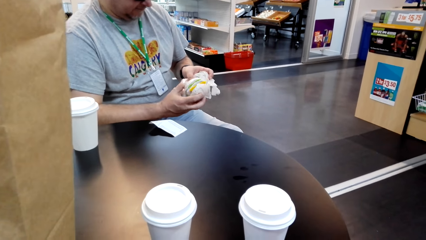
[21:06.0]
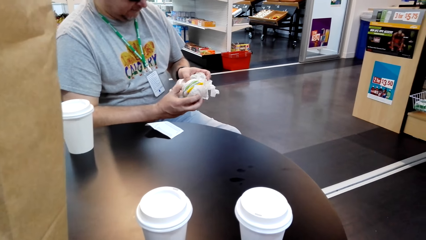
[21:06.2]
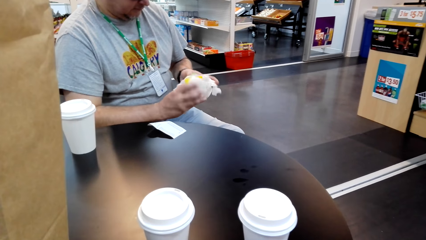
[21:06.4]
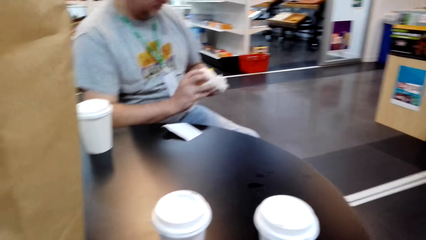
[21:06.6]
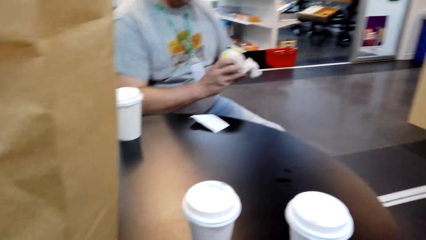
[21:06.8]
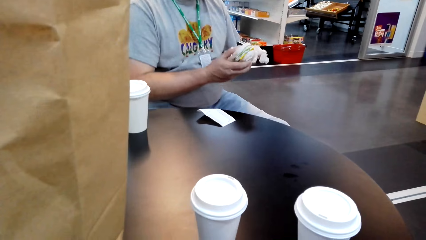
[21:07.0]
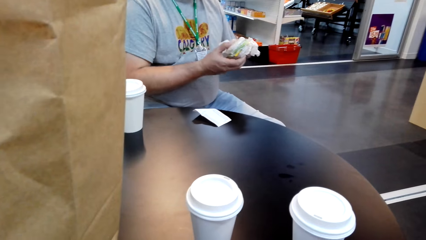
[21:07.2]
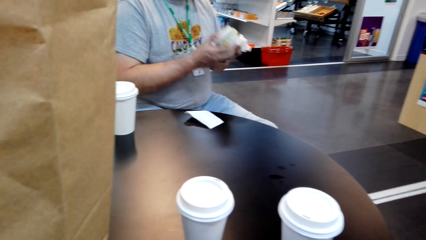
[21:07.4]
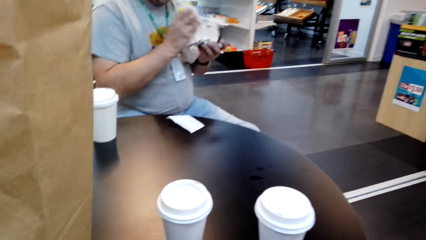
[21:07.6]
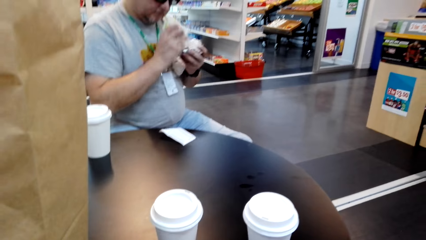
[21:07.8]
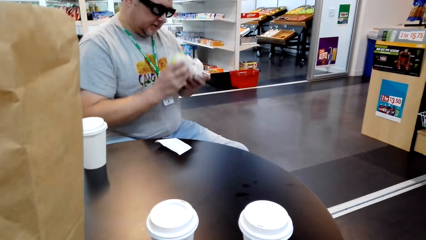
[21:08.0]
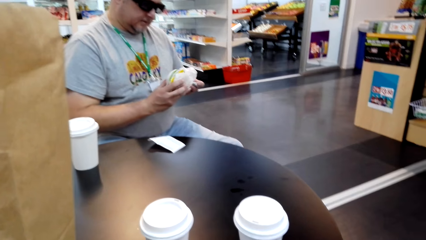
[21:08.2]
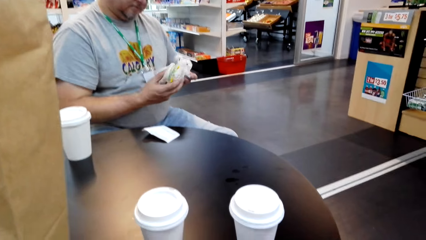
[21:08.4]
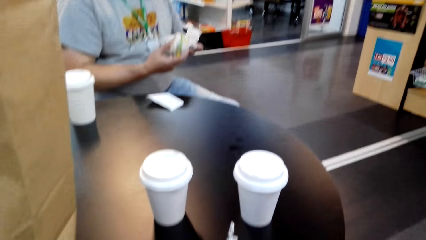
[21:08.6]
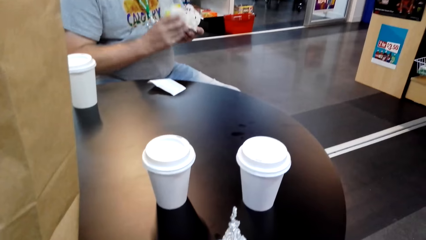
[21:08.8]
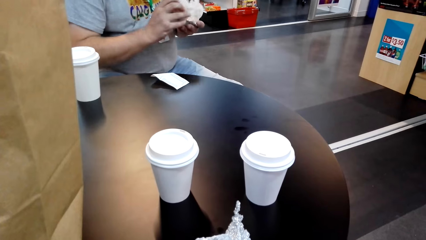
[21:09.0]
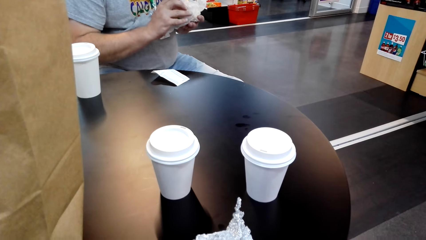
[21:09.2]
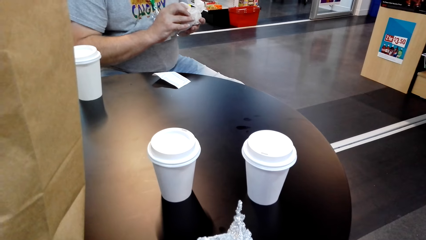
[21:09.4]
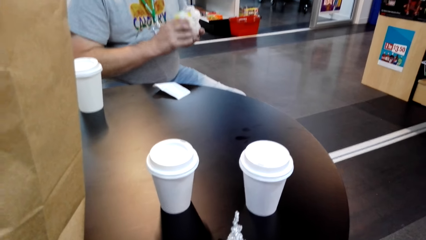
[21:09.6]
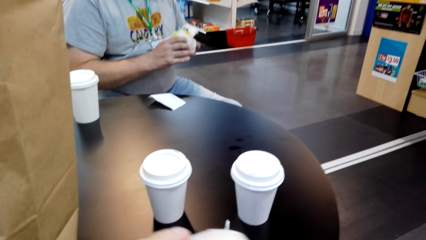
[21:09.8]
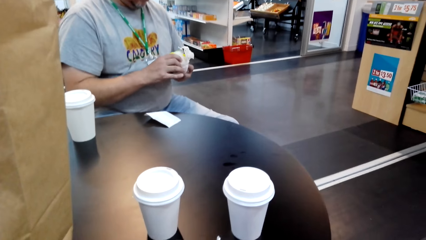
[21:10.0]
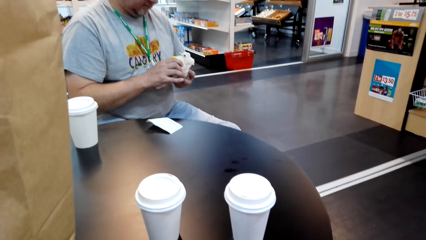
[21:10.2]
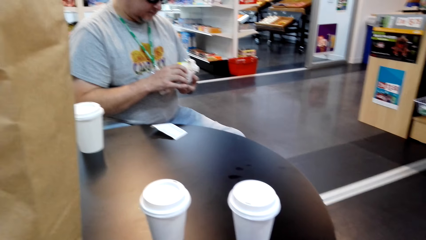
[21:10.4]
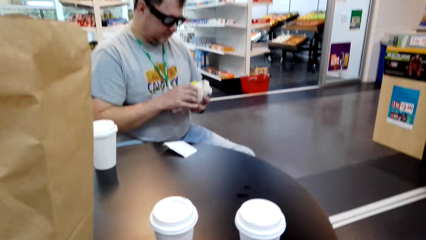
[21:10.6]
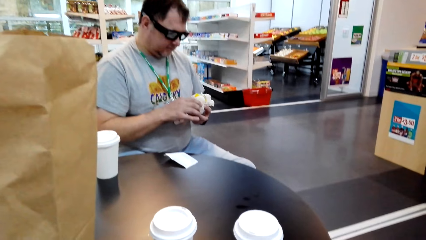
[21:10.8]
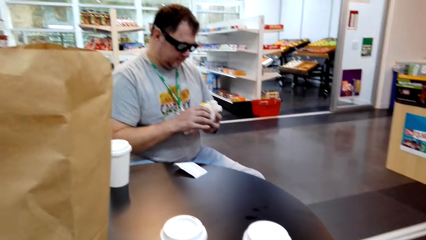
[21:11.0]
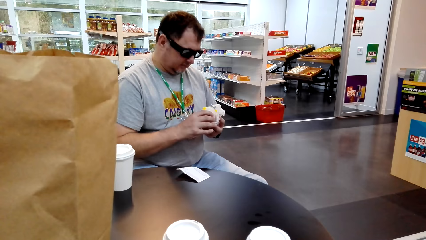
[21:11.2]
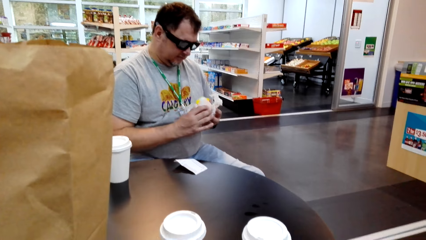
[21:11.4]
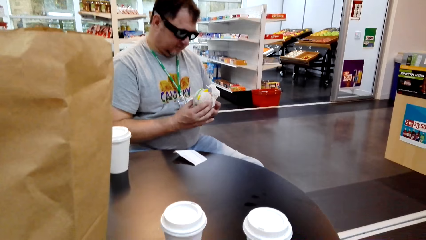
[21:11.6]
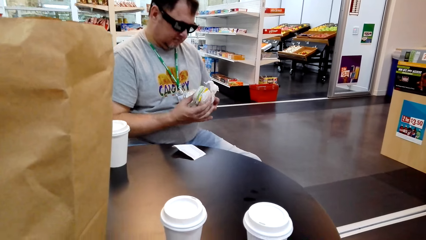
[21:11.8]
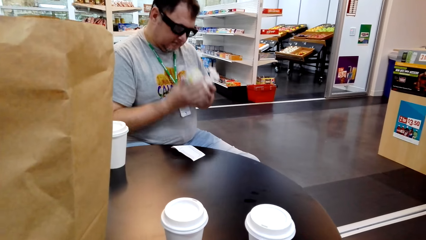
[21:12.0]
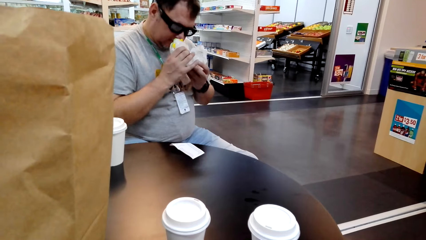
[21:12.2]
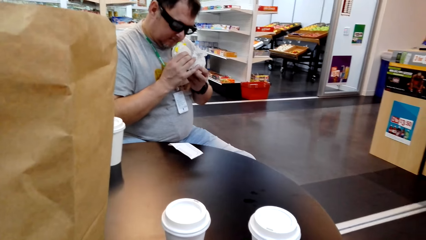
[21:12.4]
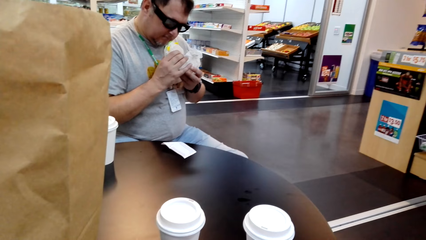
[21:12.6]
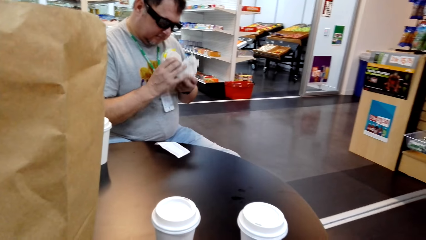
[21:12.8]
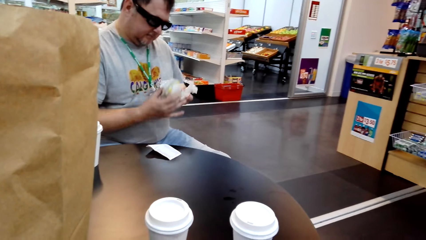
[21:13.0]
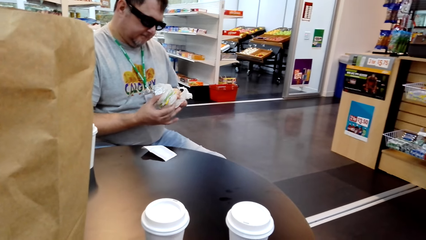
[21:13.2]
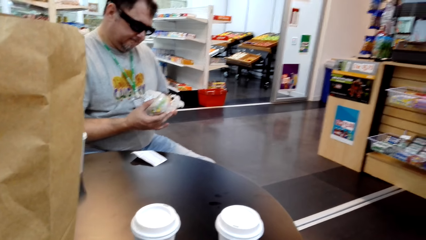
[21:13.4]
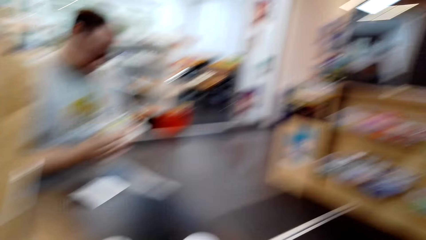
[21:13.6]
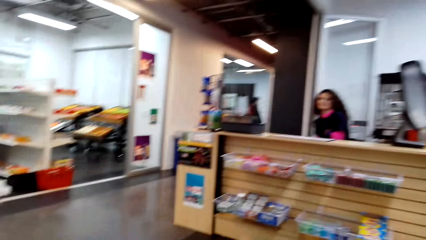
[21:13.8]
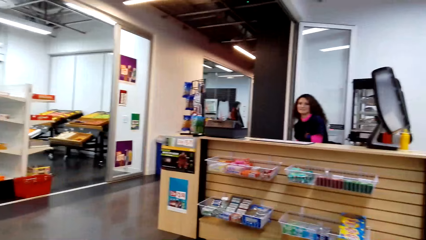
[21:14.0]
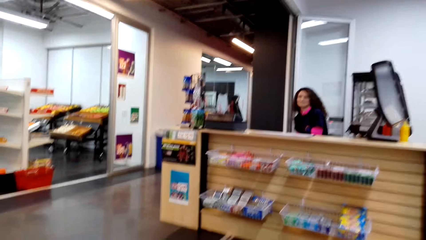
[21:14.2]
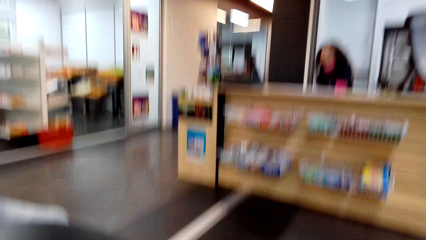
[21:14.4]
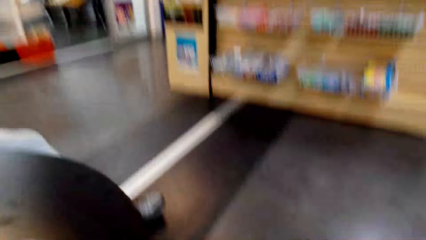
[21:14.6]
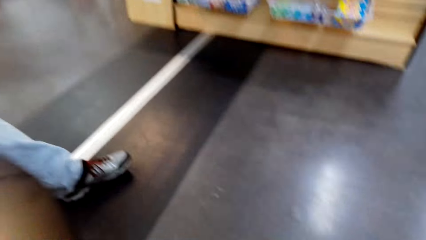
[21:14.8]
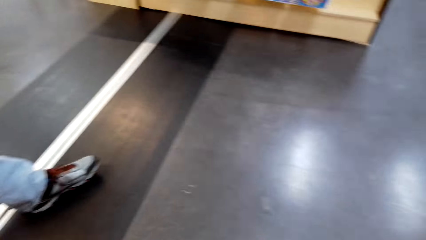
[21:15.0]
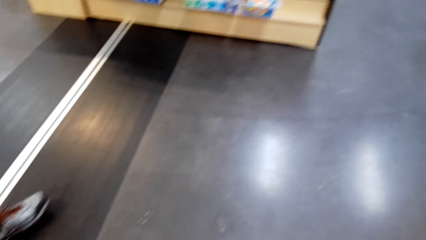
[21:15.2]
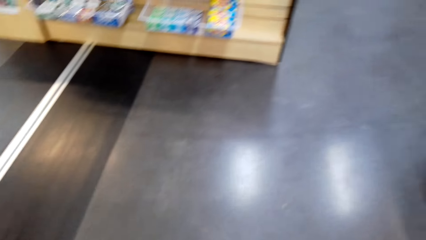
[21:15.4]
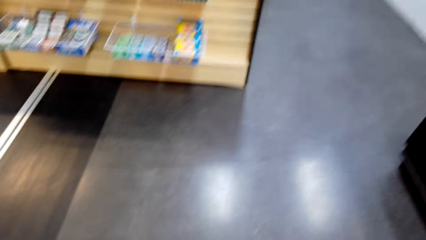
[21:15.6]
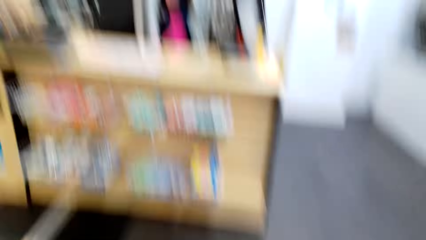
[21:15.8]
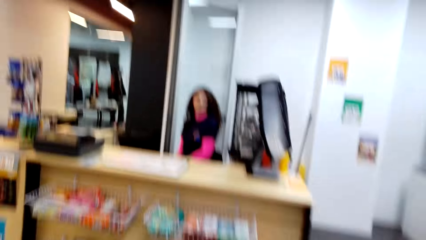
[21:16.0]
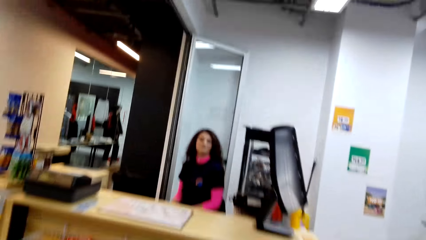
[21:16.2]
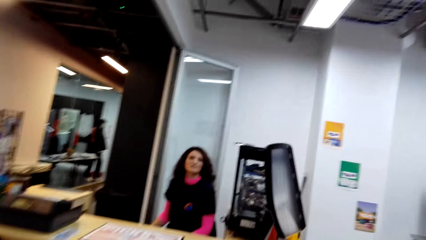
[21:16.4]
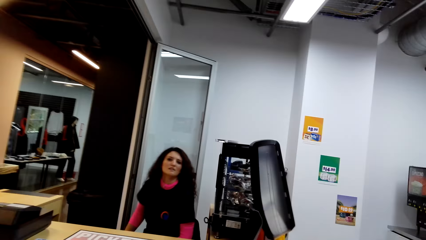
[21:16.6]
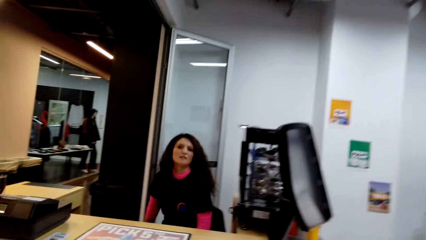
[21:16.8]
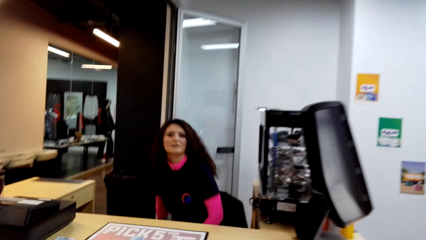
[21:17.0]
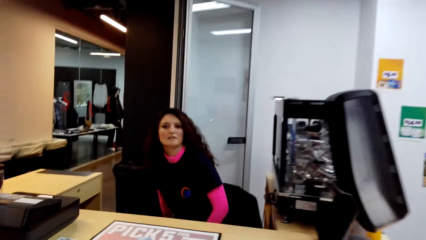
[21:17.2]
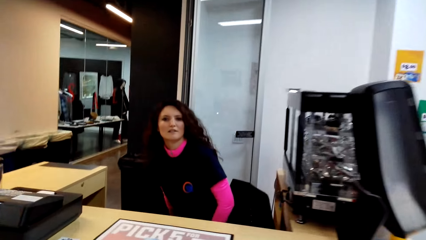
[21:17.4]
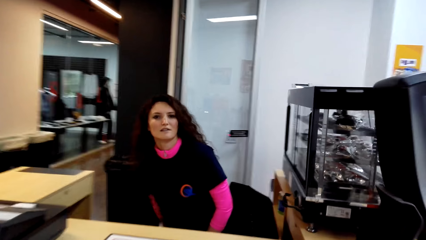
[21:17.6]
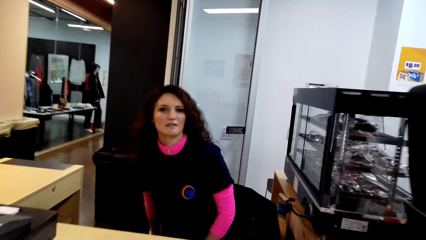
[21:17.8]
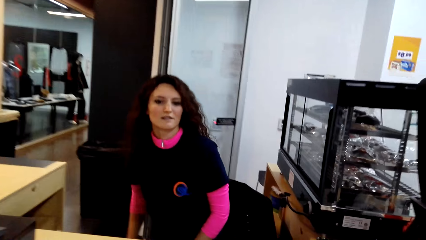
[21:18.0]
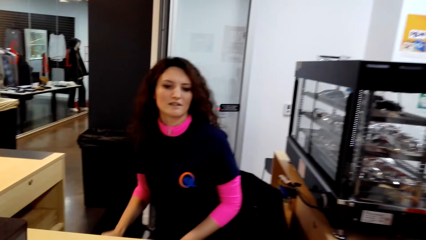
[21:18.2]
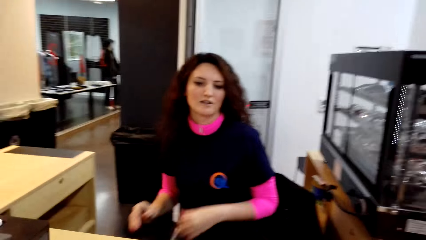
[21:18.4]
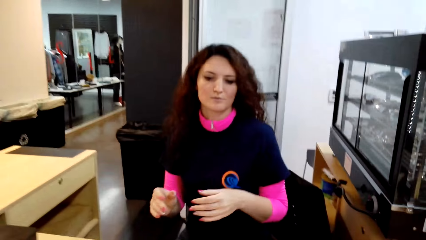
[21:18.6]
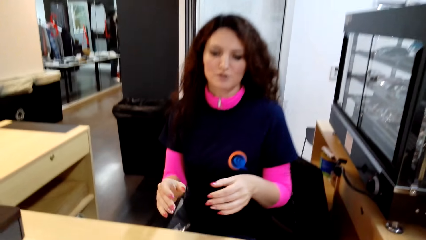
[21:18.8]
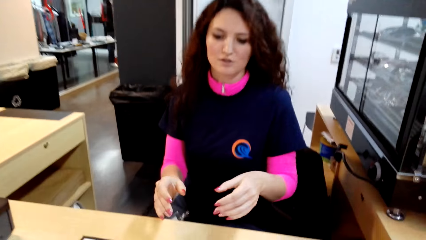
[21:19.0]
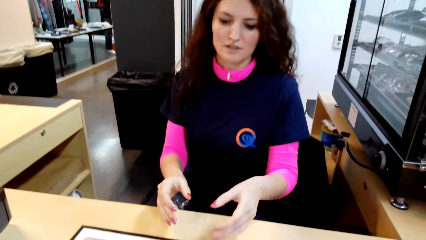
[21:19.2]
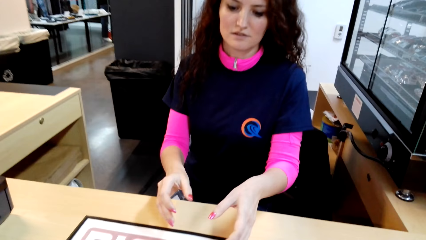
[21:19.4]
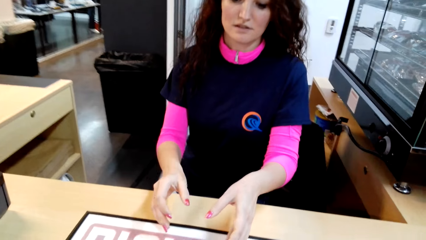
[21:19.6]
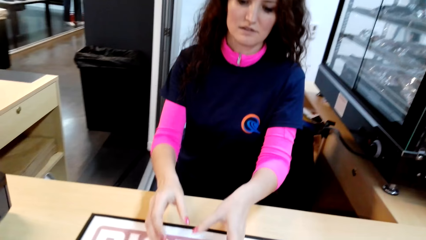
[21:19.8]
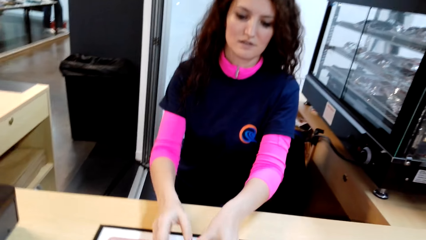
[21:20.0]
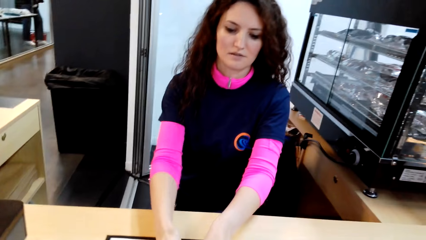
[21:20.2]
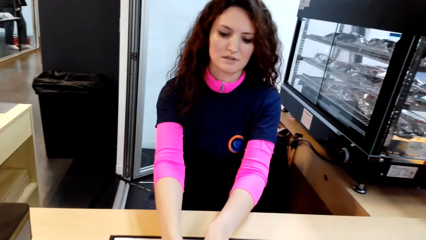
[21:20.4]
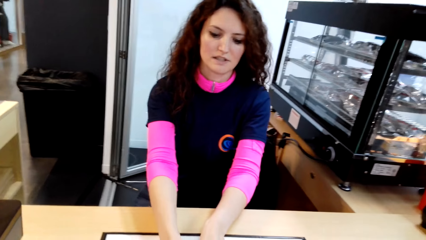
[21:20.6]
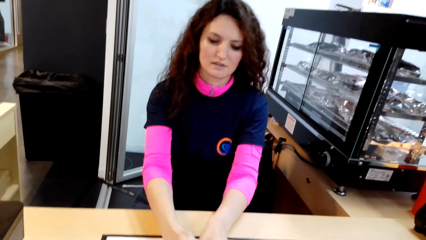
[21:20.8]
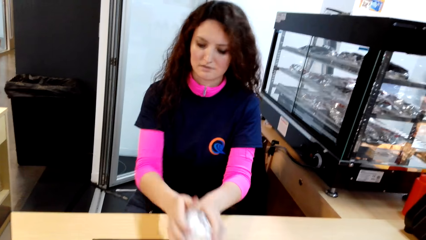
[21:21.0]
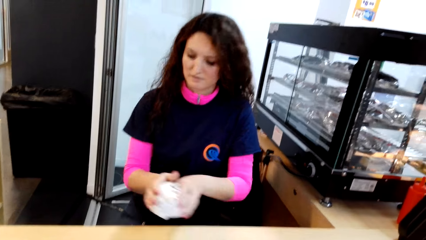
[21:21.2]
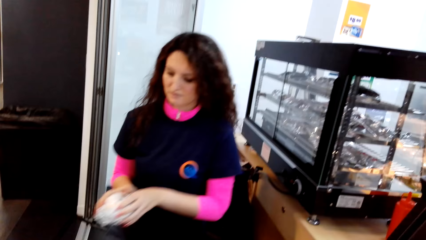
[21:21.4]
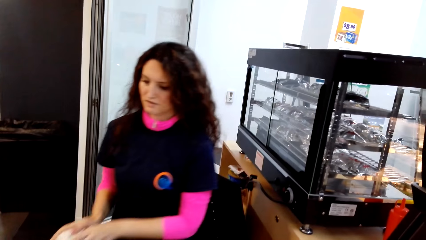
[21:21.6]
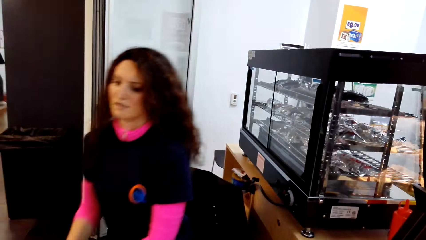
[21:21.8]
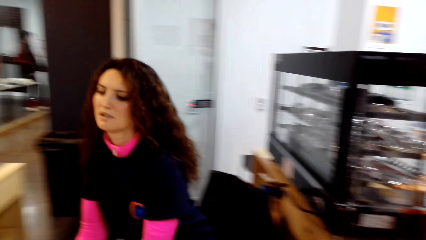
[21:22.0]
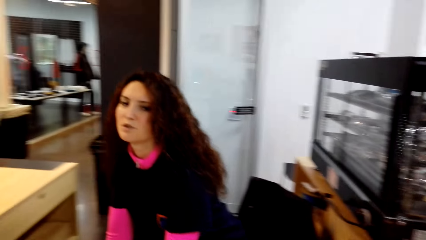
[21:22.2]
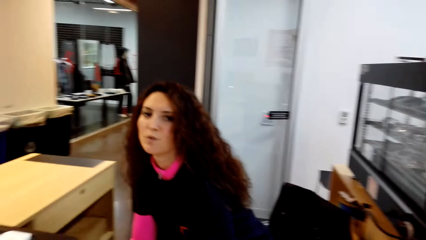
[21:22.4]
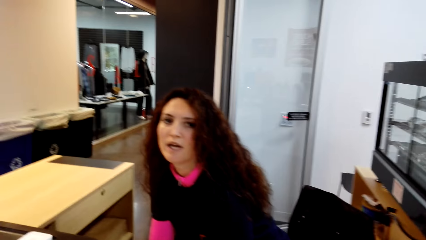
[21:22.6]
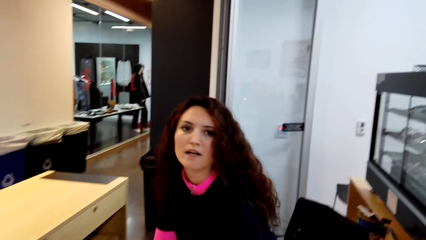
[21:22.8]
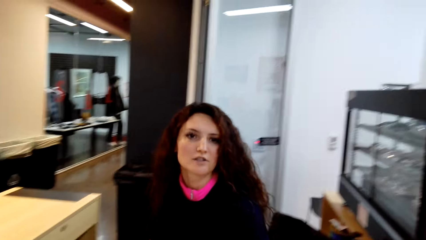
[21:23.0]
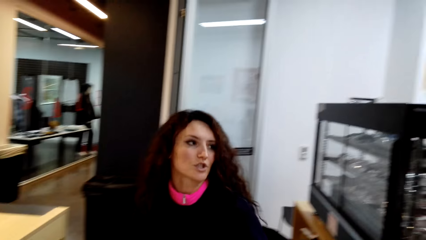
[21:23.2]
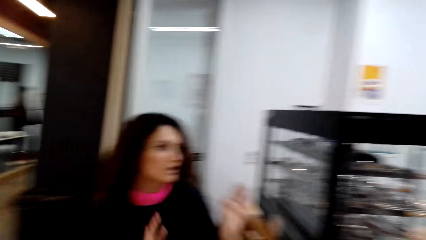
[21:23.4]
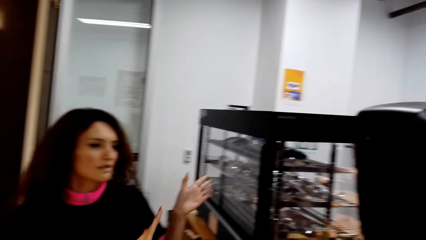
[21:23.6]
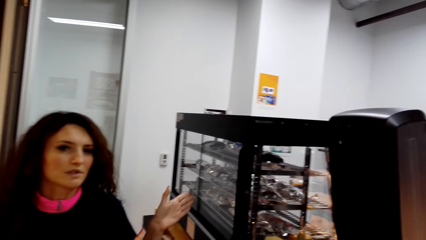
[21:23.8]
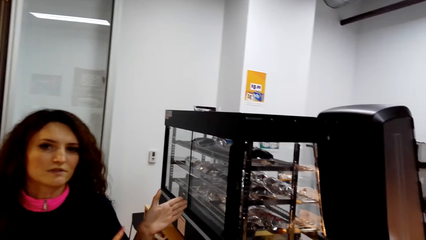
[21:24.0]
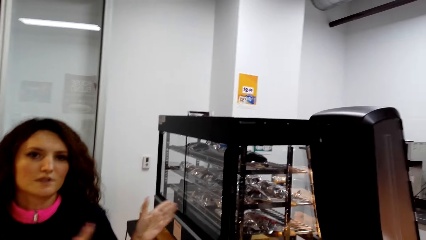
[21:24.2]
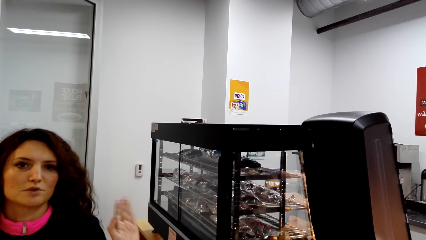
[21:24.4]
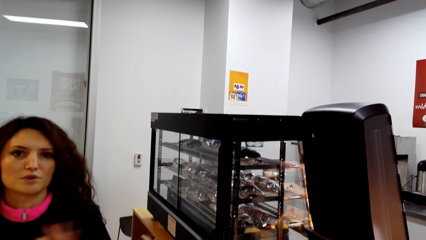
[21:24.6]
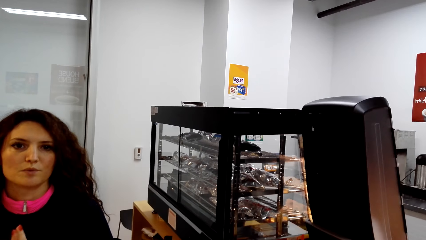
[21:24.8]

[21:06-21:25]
A person smells something. The person smells something again. A woman sits on the chair on the floor. The person talks with the woman. The camera wearer walks on the floor. The woman talks with the person. The woman picks something on the table. She stands on the floor, puts something on the shelf, and talks with the person.
